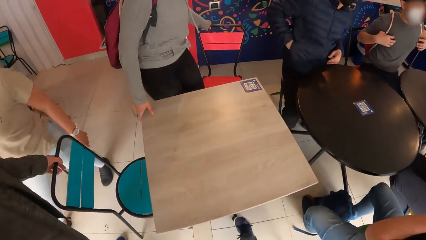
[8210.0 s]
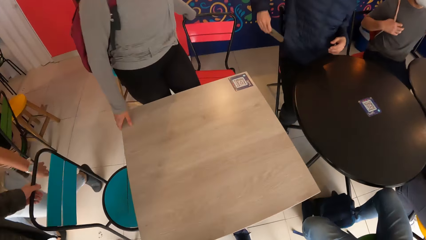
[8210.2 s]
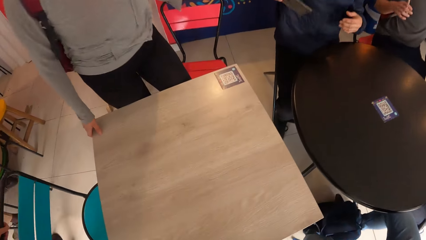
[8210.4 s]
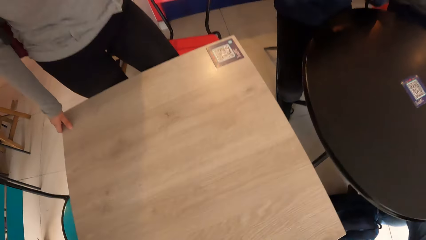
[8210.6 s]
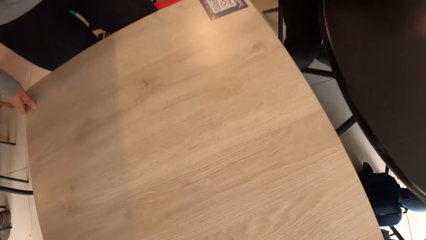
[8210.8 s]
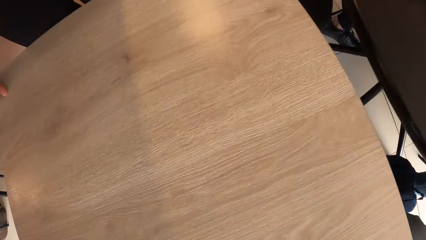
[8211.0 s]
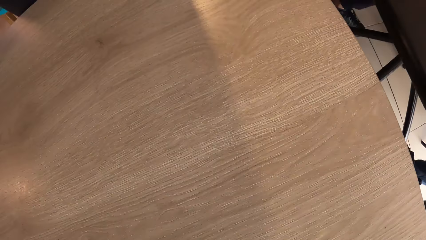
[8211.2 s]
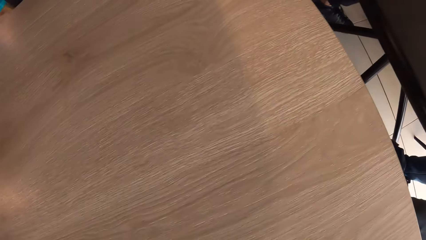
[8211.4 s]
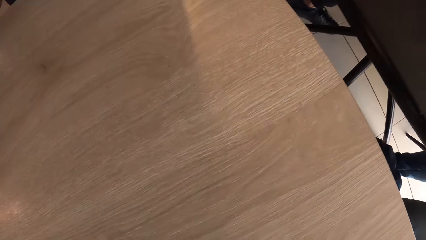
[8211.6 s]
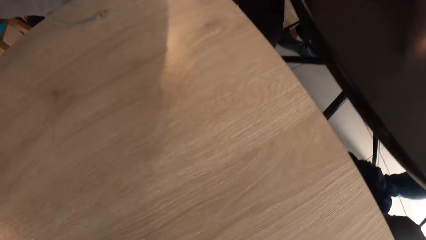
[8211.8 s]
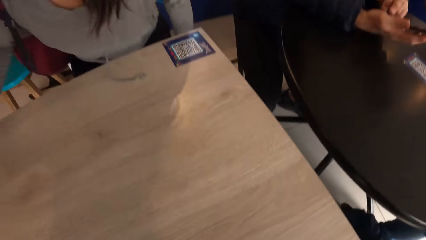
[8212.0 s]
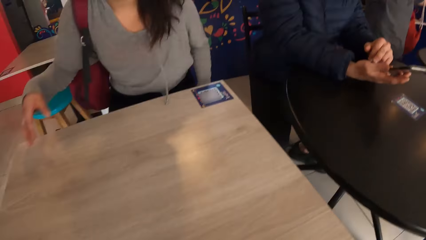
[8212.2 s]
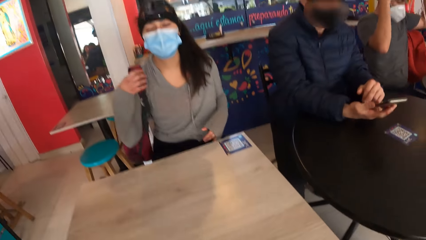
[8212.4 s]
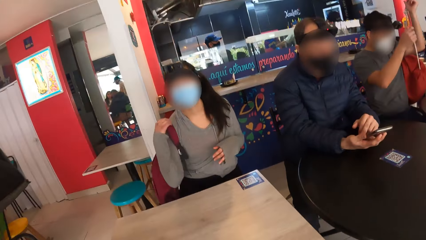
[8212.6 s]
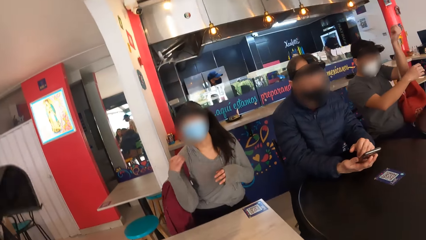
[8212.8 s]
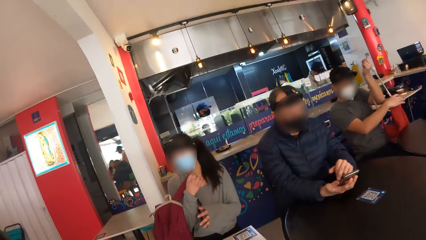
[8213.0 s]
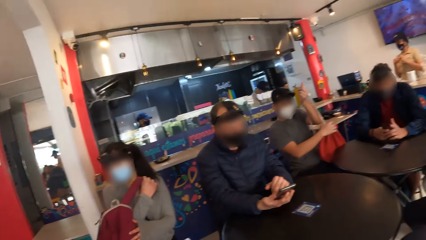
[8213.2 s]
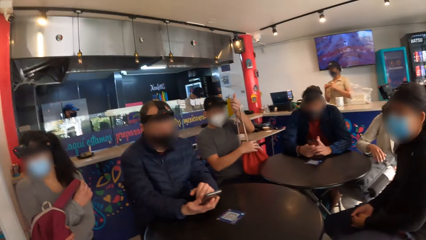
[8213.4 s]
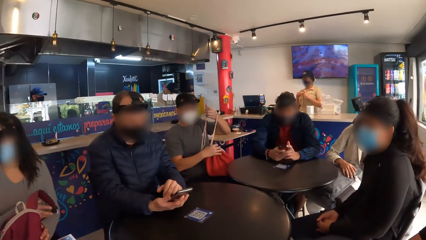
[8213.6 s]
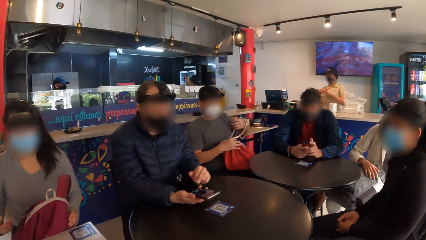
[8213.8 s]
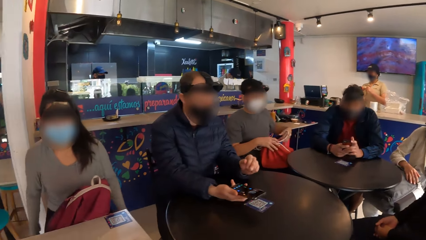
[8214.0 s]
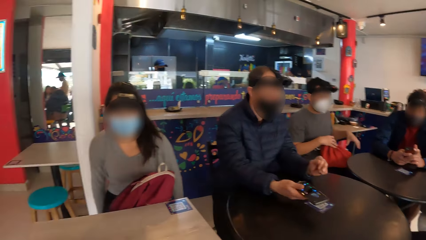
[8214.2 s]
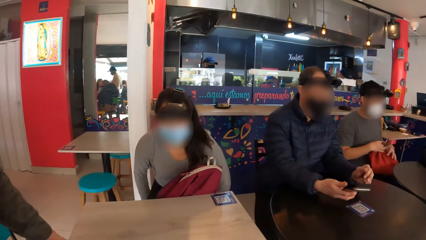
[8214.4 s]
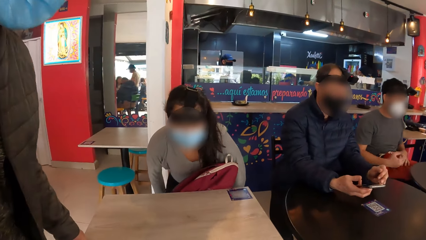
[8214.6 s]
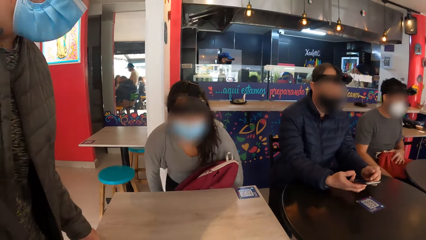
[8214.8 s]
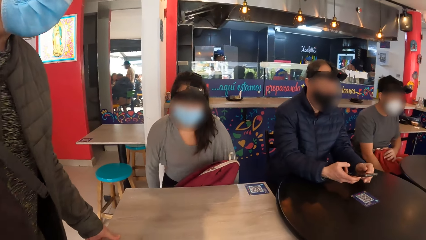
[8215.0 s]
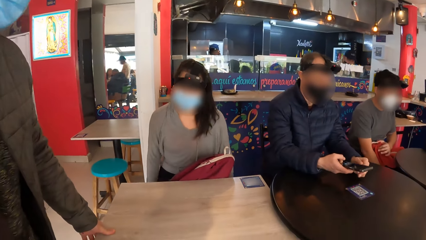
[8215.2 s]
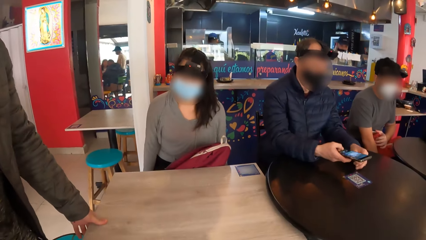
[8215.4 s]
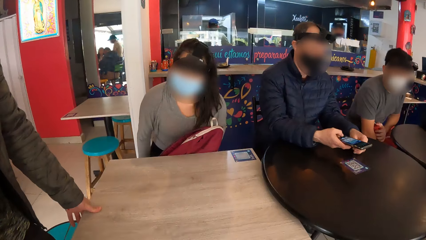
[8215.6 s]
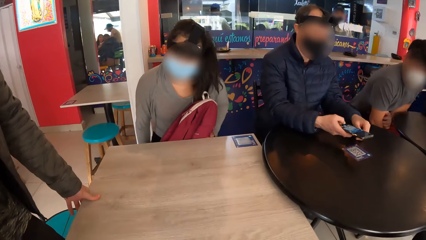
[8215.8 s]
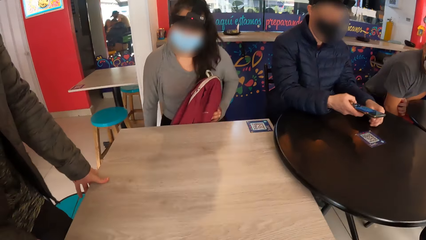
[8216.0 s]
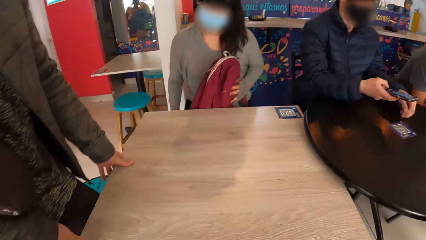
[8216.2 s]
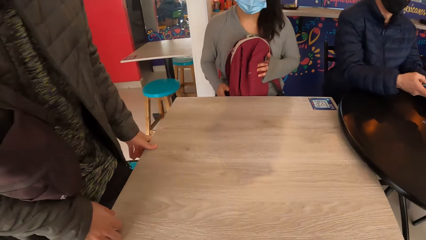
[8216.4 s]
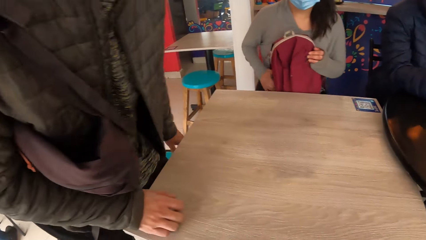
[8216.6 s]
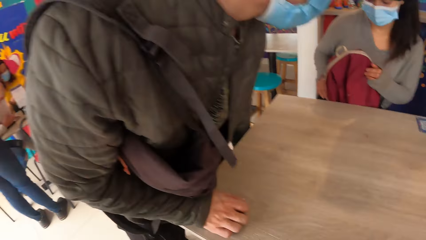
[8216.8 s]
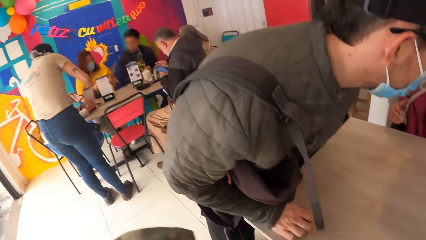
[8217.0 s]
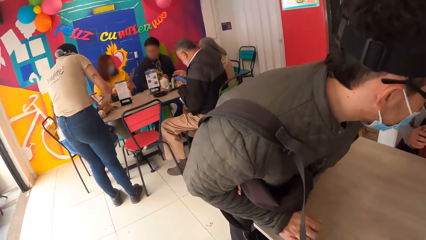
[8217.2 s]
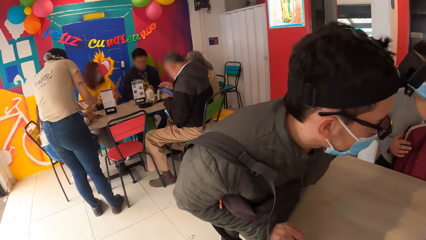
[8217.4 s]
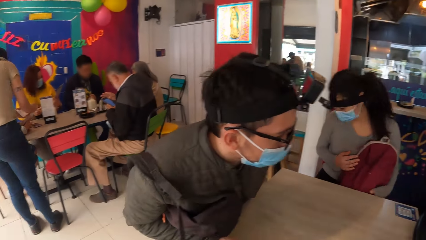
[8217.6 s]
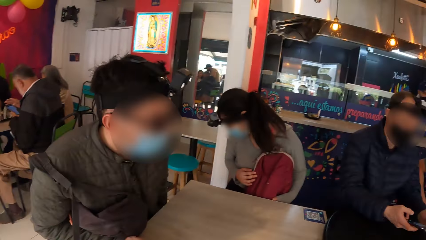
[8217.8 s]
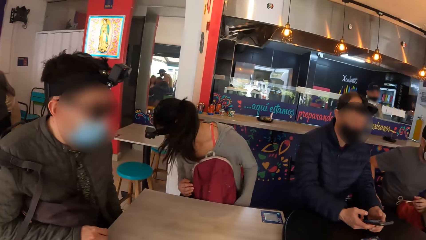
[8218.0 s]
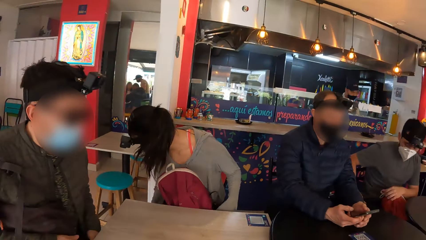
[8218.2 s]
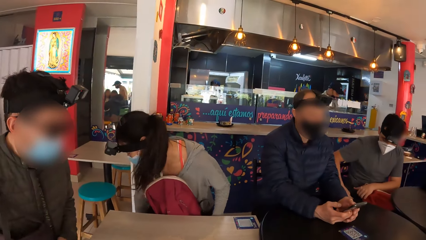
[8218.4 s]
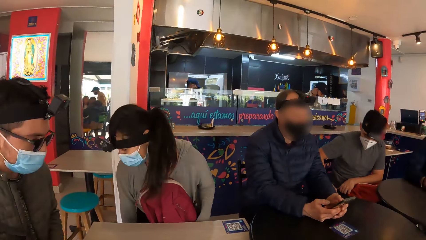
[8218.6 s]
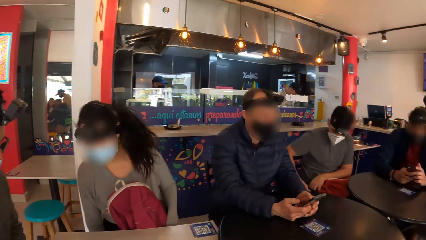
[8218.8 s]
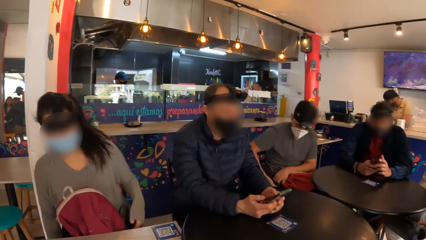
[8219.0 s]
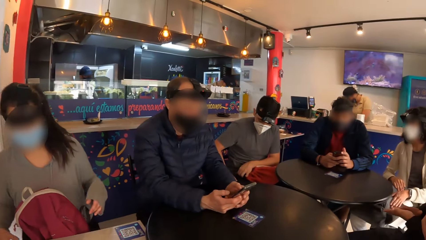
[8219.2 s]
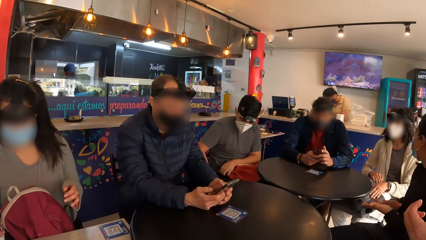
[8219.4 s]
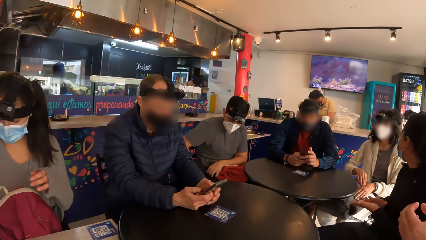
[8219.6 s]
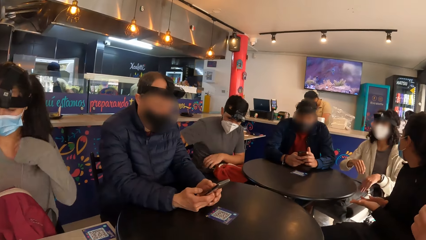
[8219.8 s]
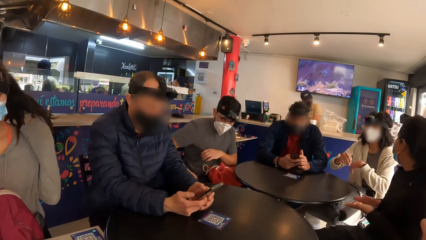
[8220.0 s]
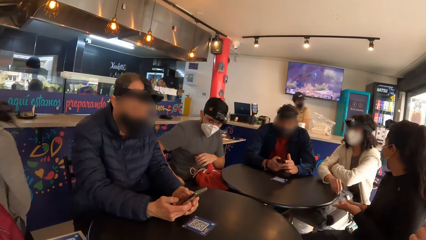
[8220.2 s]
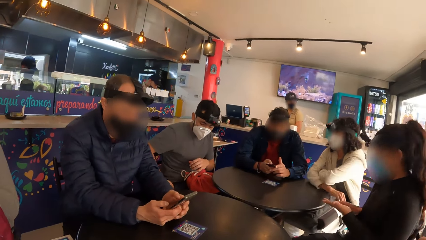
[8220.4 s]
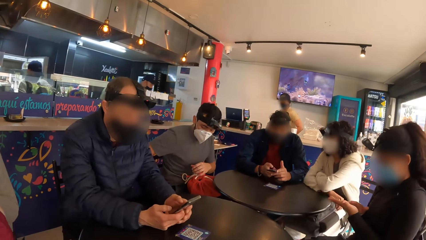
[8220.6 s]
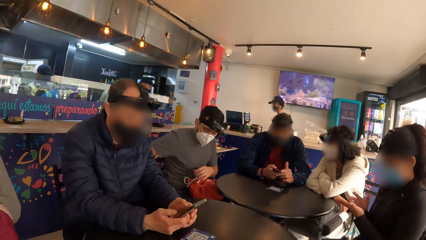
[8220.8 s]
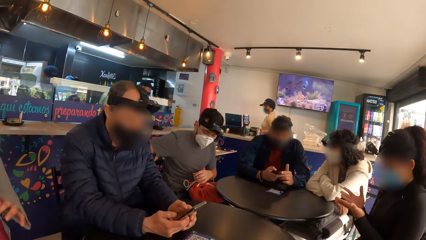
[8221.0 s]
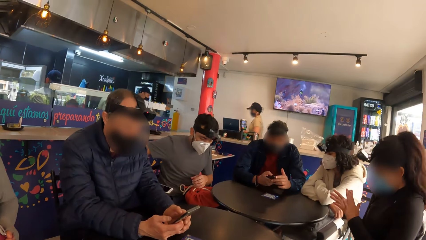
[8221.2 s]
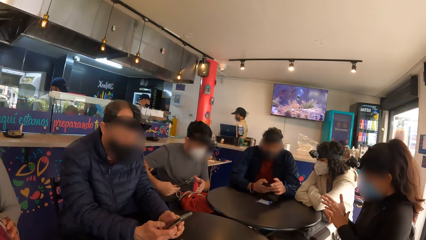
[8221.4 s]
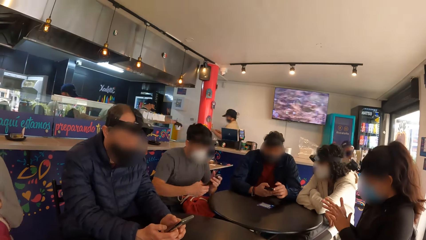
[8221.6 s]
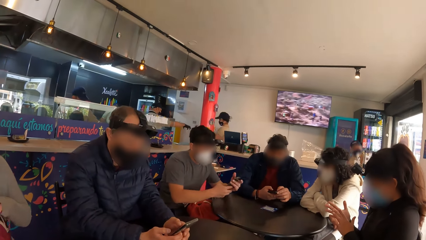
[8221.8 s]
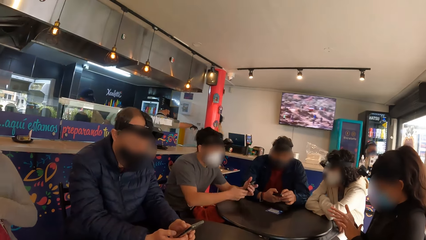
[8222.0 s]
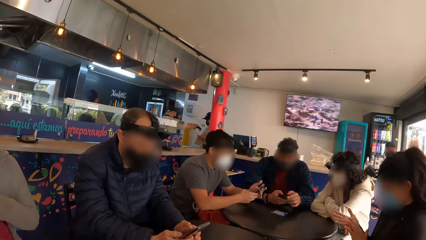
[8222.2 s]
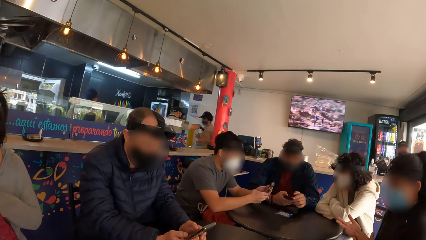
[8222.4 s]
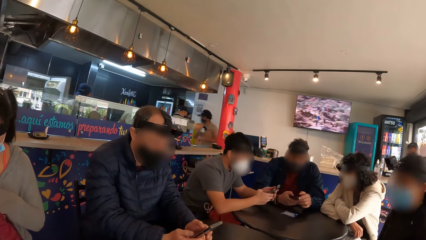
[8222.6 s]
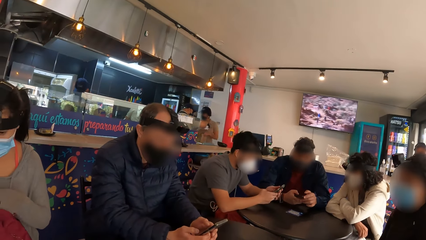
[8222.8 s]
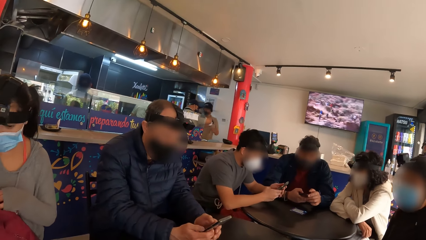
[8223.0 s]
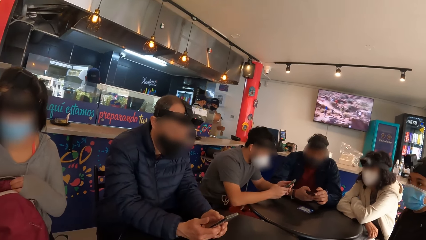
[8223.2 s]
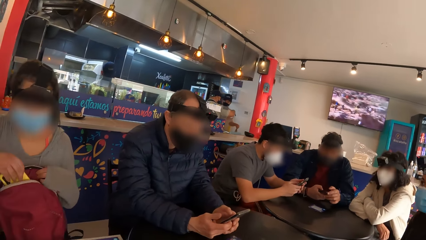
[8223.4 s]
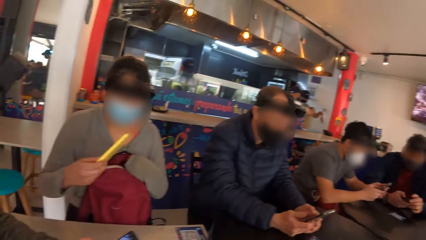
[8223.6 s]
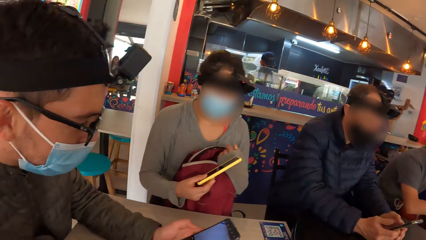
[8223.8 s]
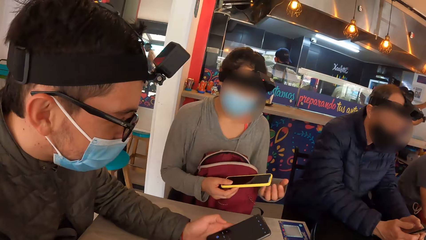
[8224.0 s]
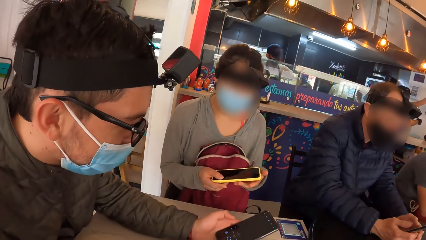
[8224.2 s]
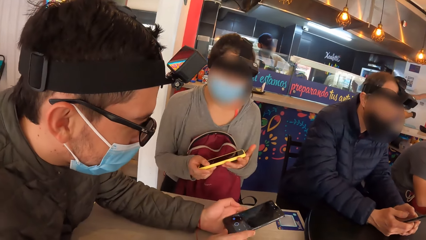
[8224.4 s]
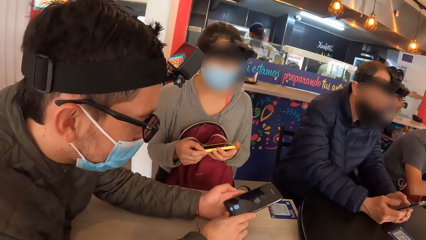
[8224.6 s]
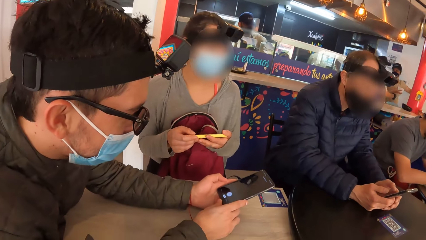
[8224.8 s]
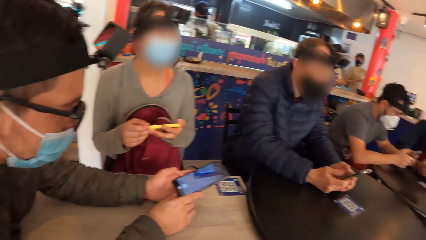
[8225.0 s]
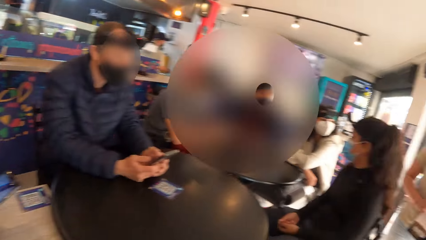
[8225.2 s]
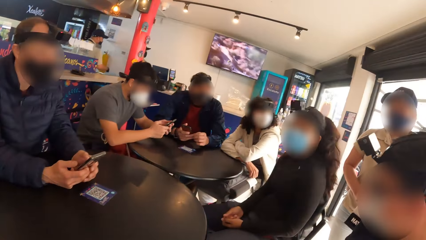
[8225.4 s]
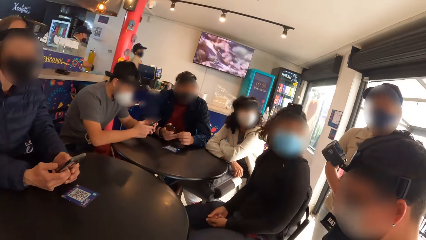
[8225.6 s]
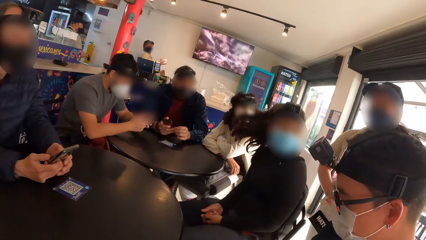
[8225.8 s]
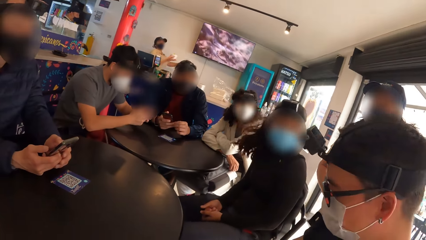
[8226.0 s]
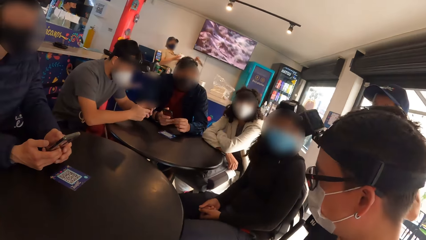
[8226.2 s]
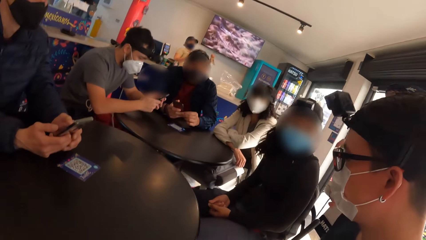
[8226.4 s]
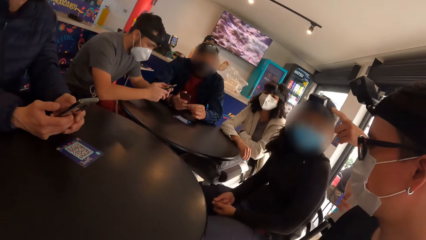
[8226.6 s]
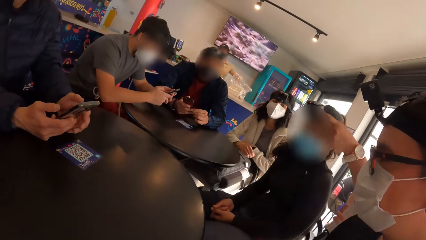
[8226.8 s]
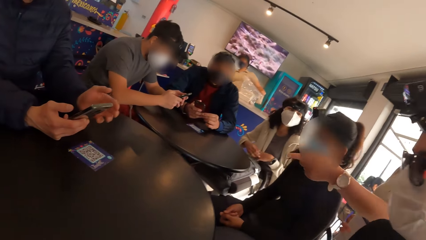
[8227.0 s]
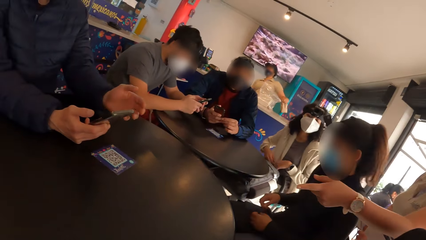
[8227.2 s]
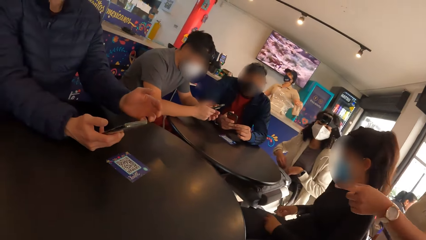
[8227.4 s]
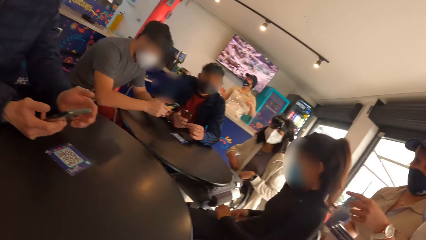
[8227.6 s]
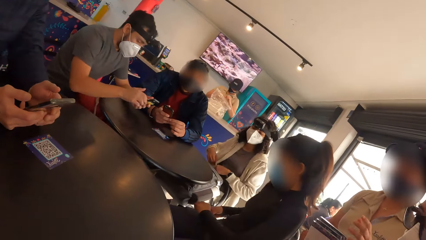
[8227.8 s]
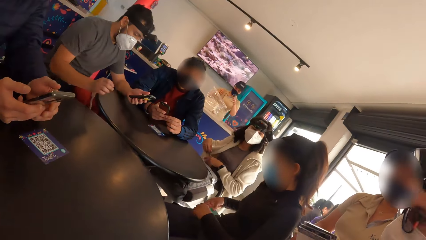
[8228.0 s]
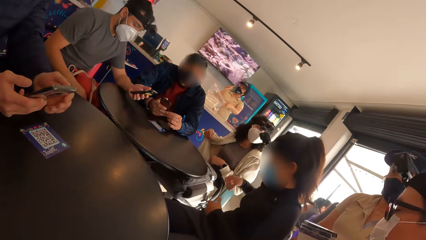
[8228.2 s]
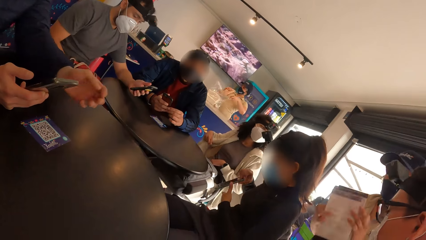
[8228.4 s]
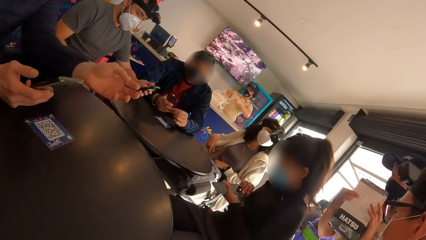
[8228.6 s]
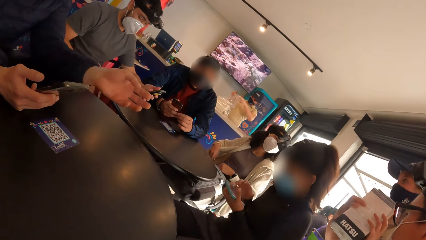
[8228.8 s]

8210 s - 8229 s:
The camera wearer and a woman pull a chair with their left hand. A man pulls a seat. The camera wearer and the woman sit at the table. They look around the restaurant. Two other men press a phone with their left hands. The first man pushes the table. Another man sits at the table. The first man sits down. The camera wearer looks around the restaurant. Another man picks a phone from his pocket with his right hand. He presses the phone with his right hand. The woman holds a phone in both hands. The other man presses a phone with both hands.
